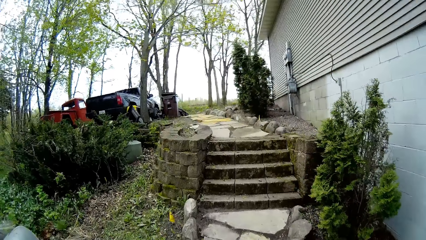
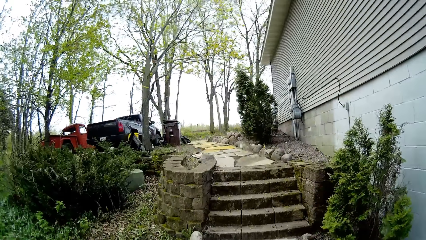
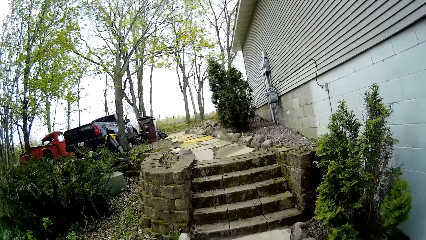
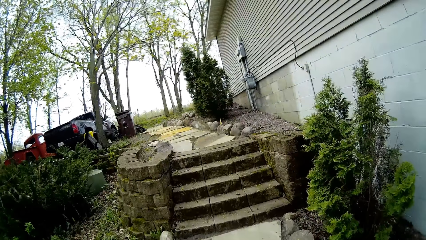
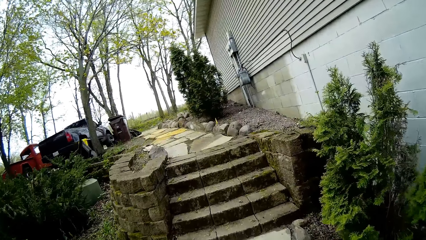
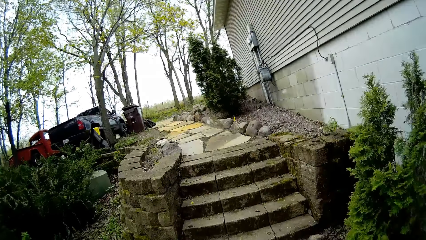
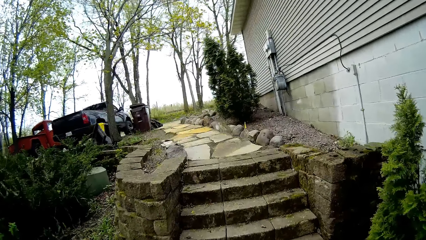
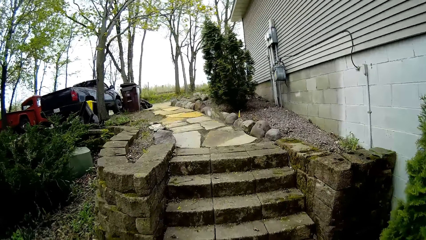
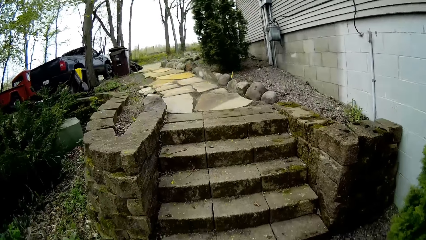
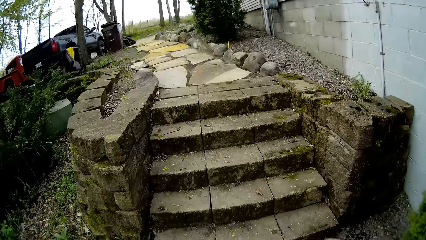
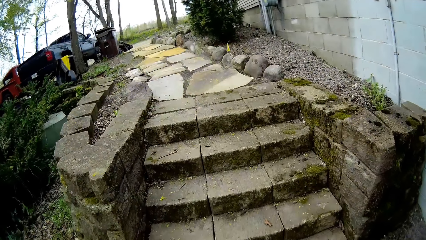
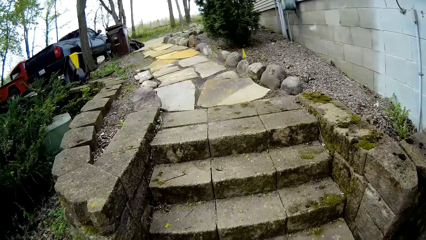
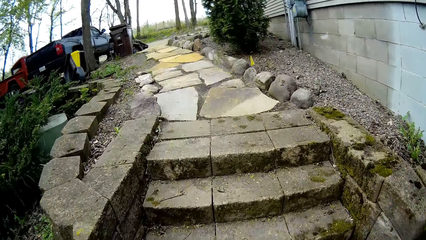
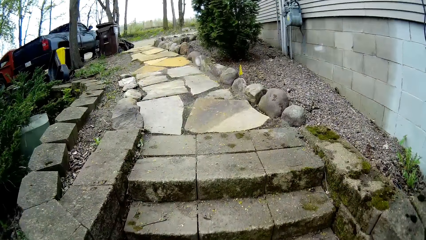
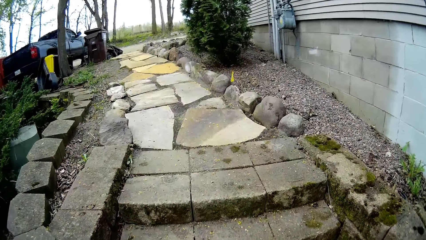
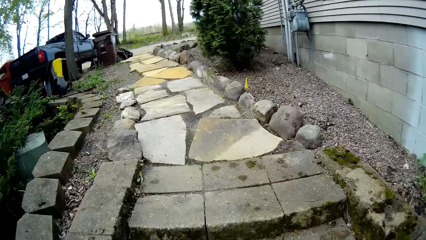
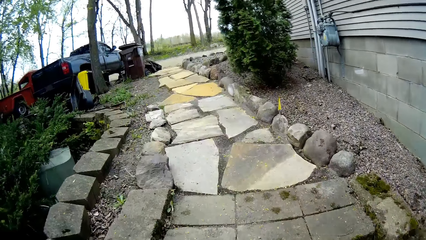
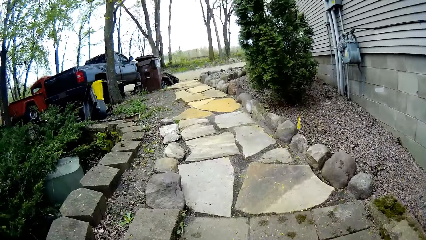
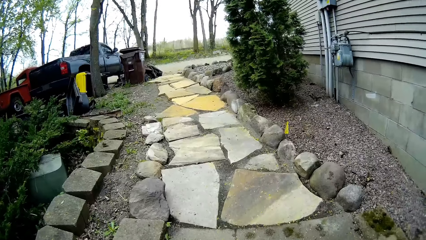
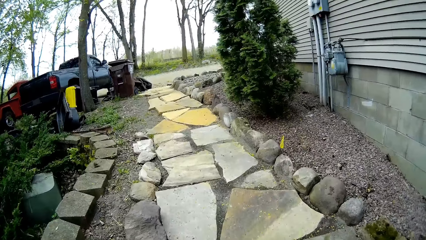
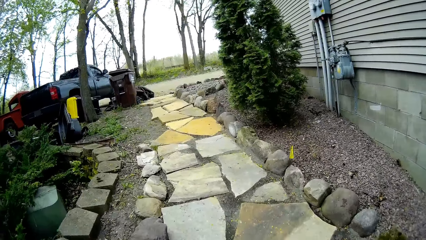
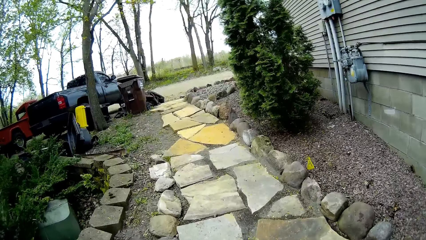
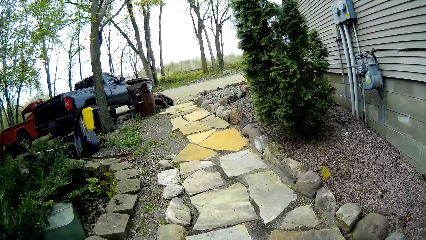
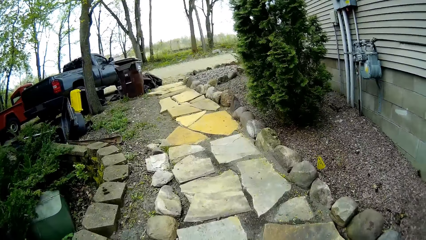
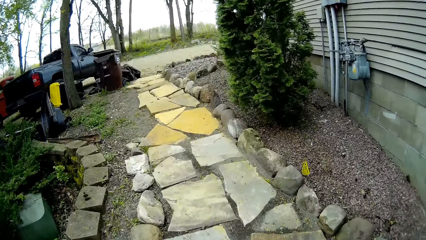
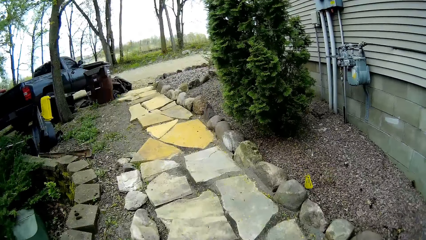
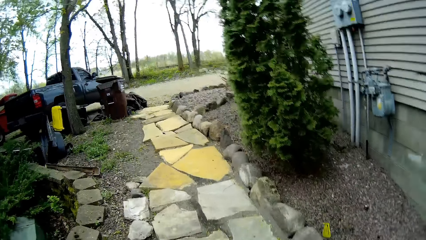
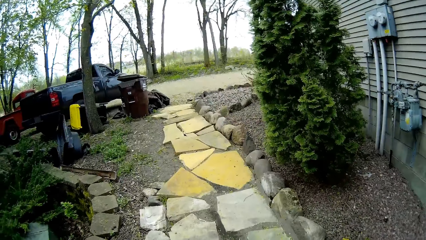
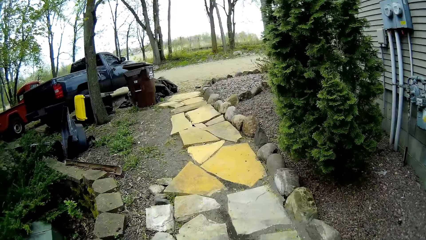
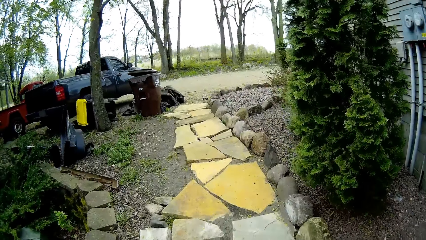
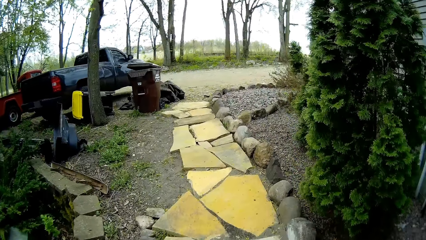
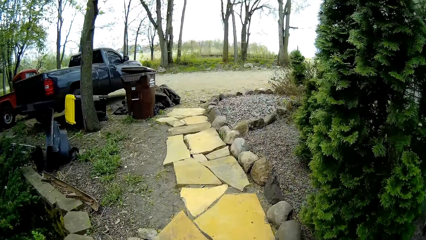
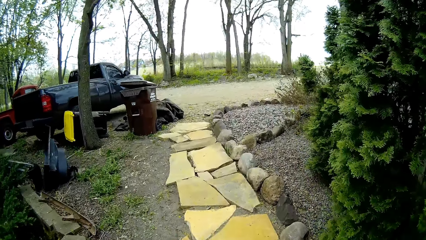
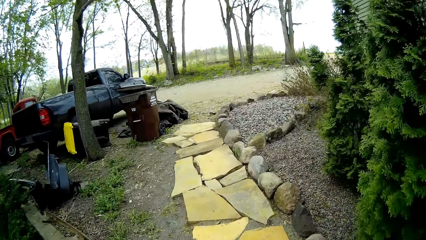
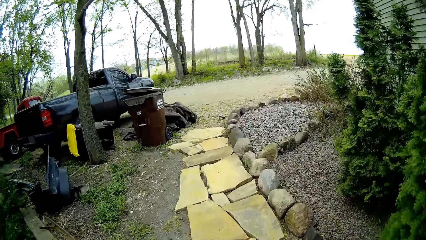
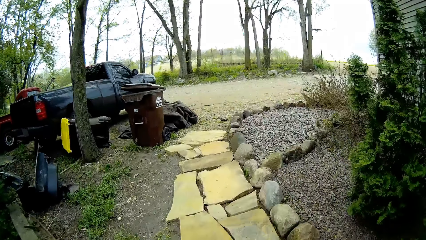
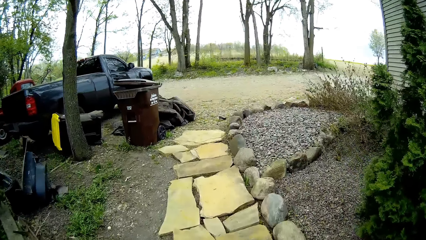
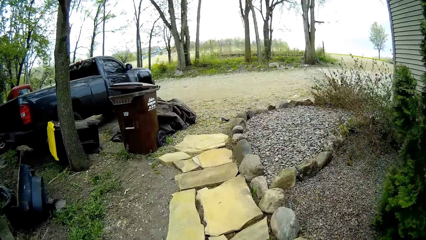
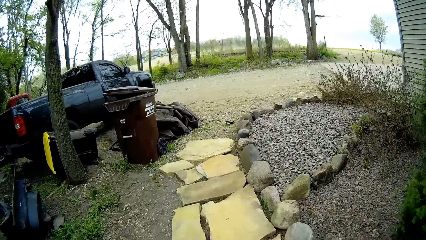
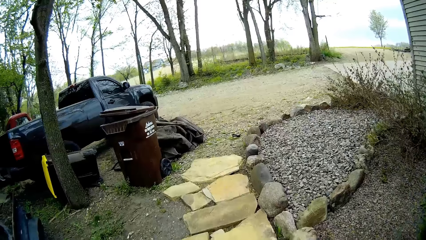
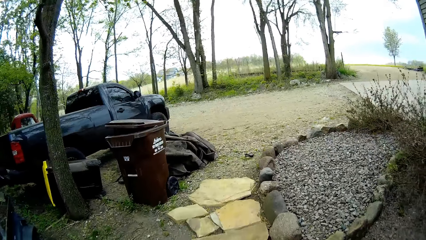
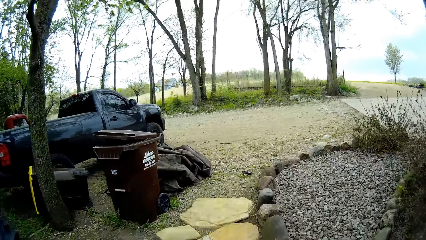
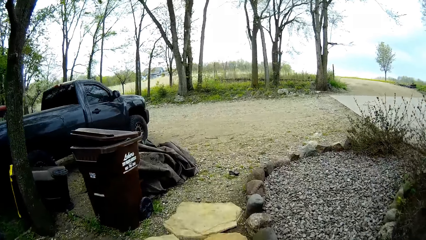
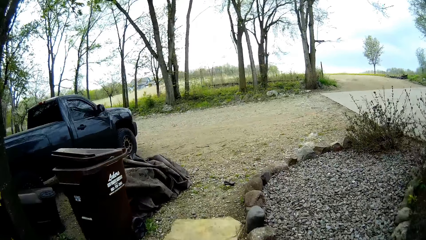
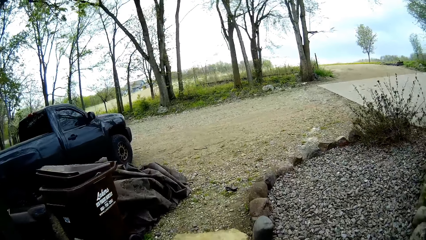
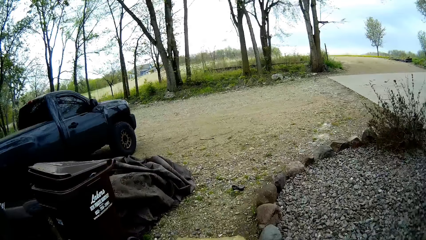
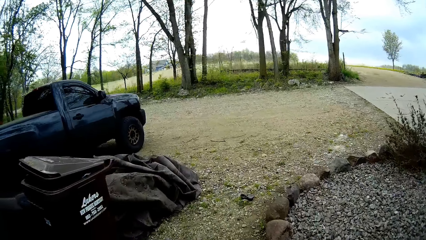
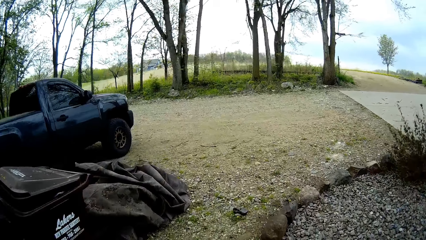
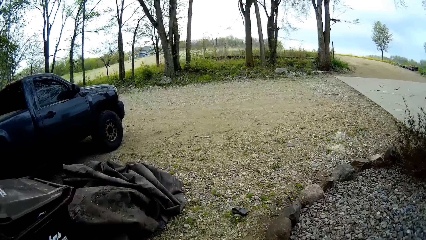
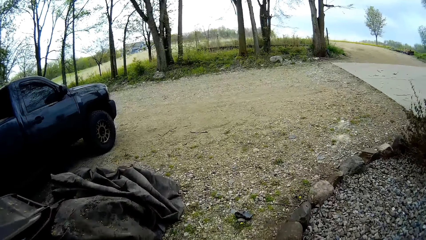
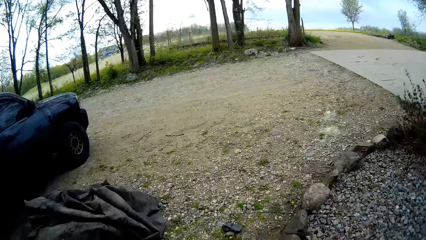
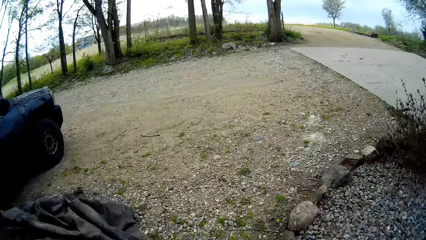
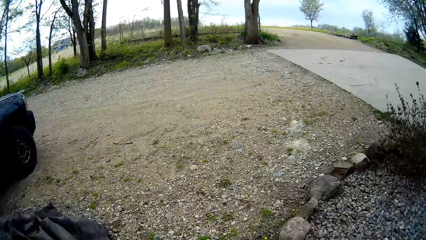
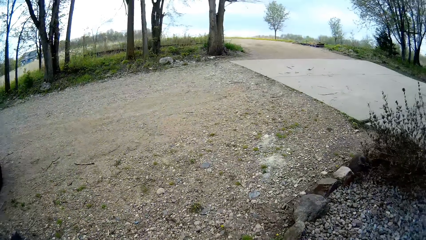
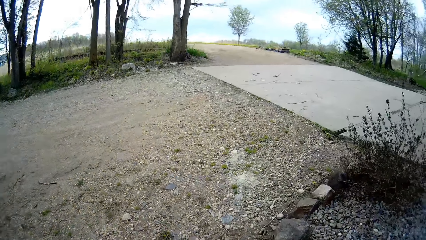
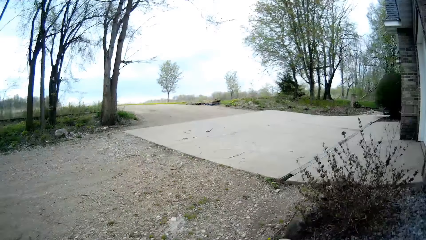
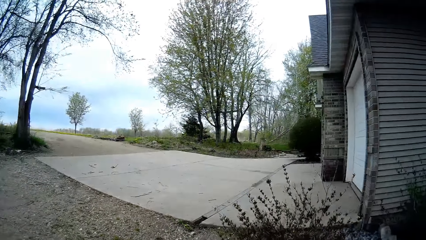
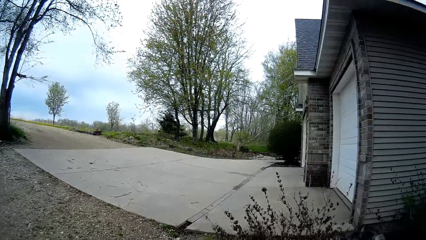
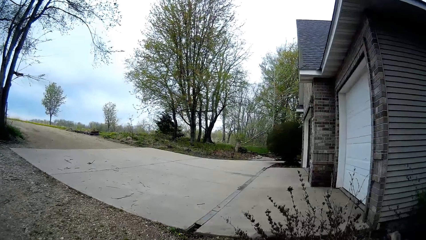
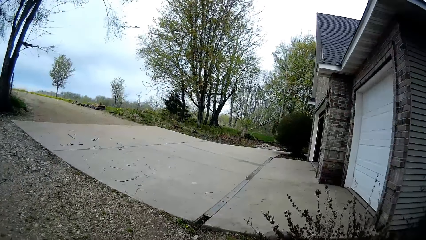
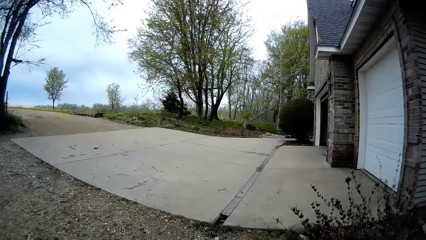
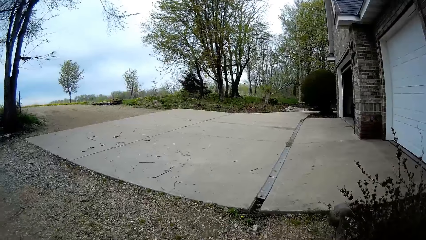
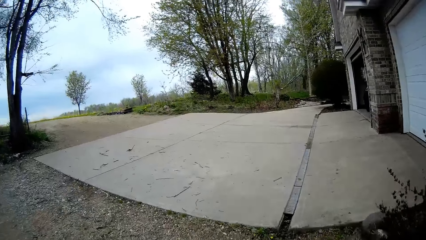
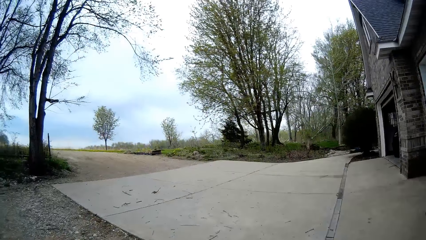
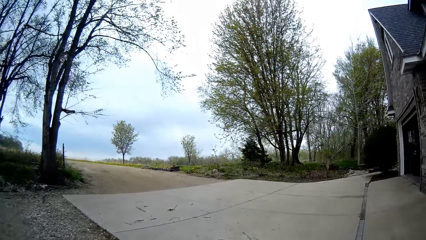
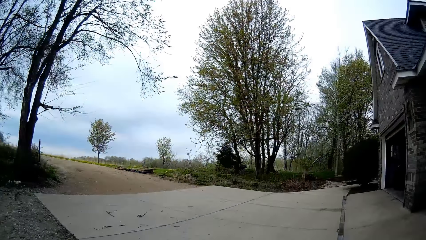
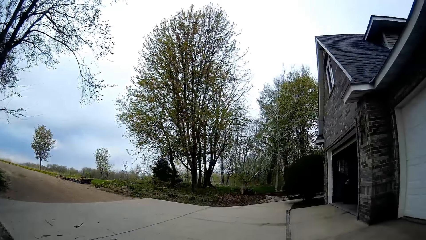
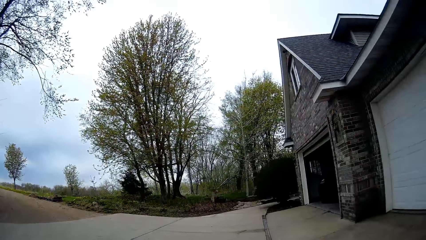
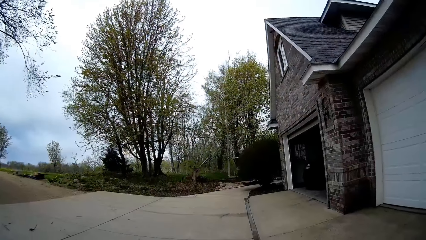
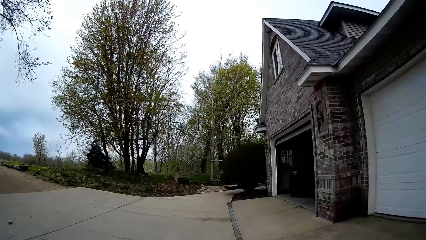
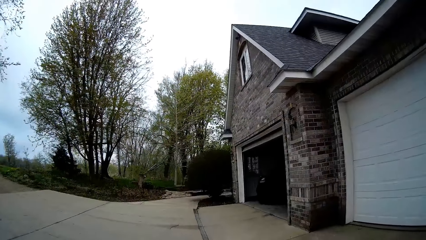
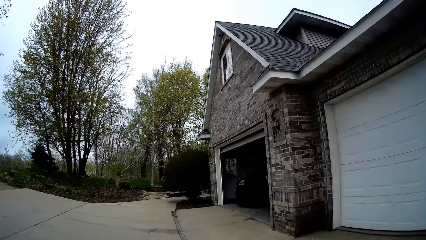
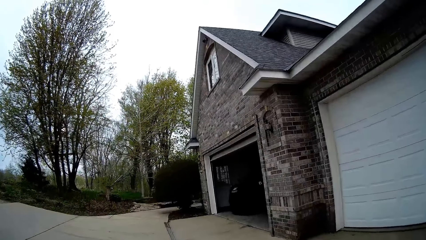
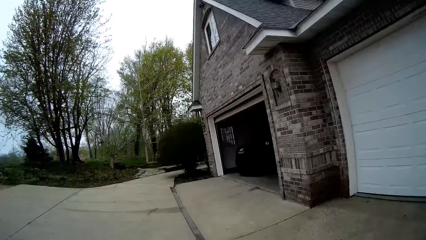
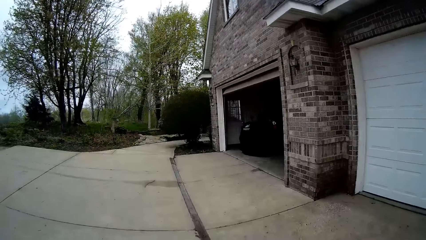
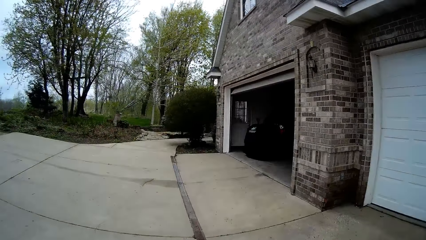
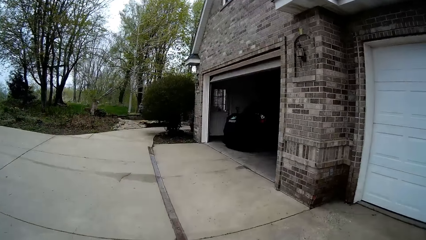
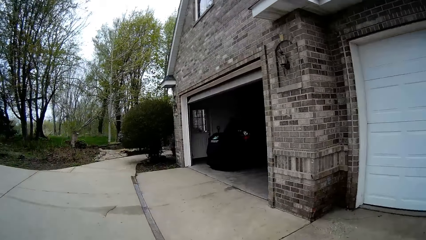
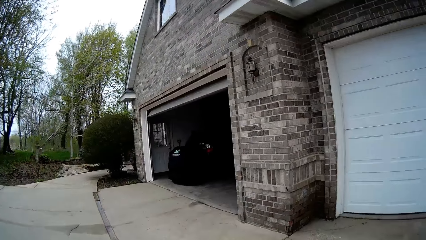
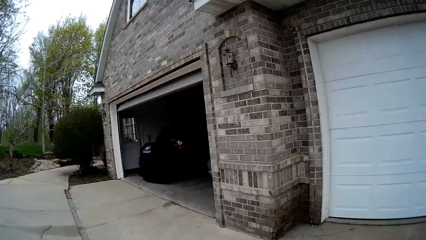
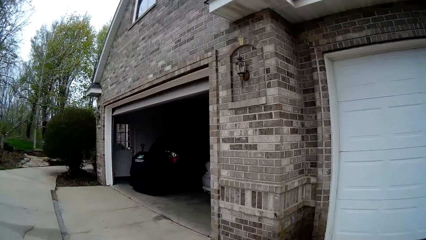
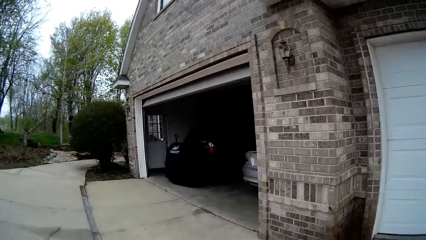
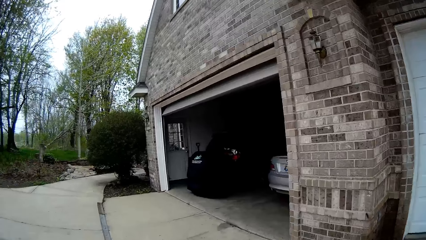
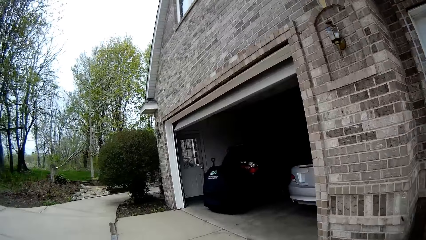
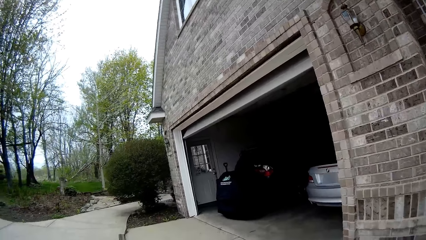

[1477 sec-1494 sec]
The camera wearer climbs the stairs.
